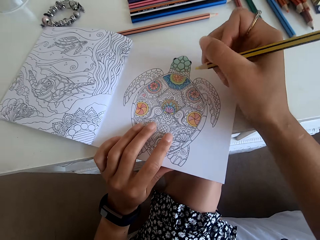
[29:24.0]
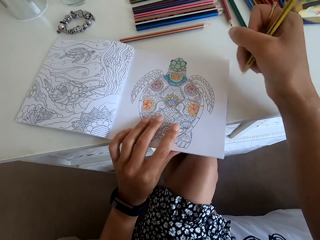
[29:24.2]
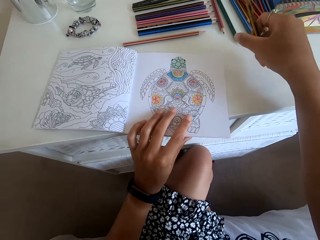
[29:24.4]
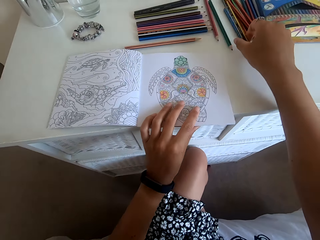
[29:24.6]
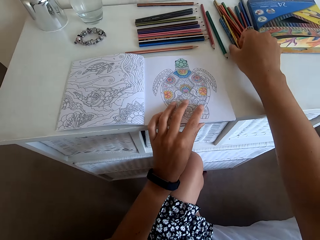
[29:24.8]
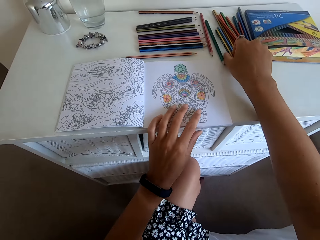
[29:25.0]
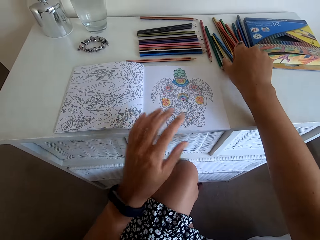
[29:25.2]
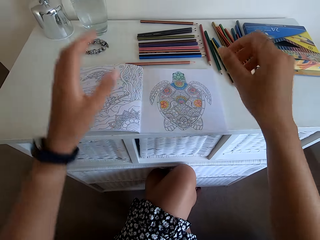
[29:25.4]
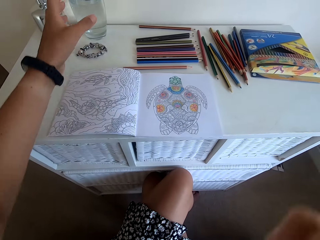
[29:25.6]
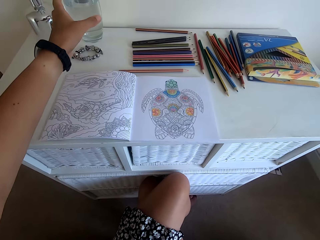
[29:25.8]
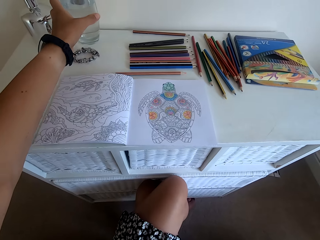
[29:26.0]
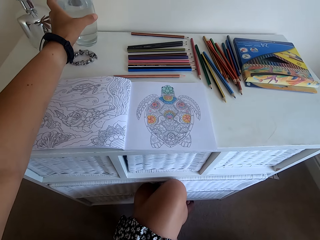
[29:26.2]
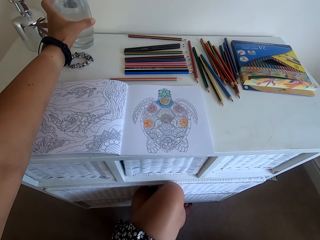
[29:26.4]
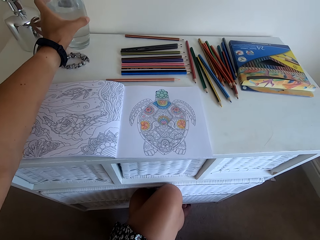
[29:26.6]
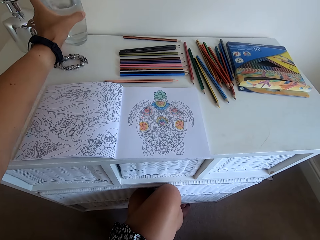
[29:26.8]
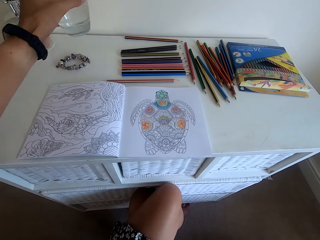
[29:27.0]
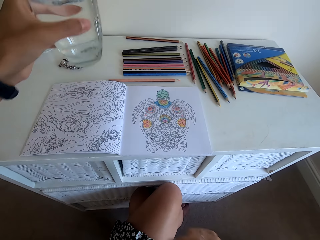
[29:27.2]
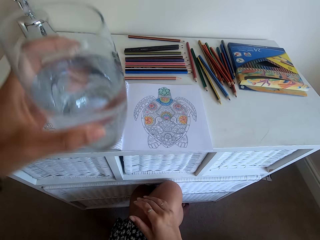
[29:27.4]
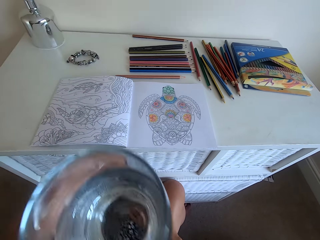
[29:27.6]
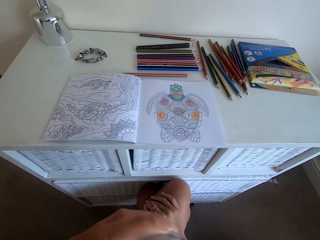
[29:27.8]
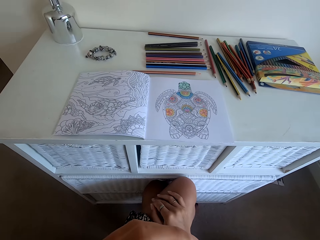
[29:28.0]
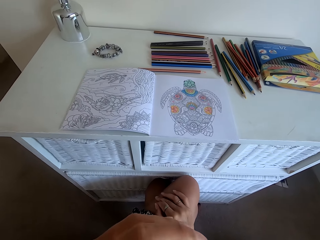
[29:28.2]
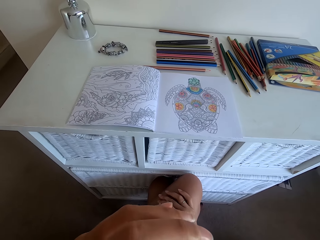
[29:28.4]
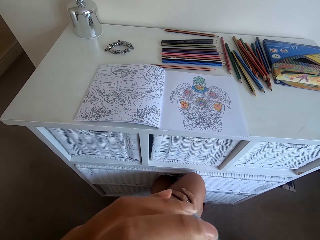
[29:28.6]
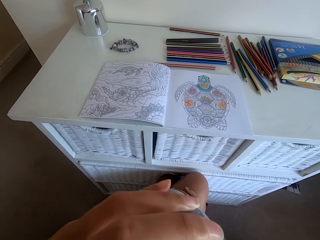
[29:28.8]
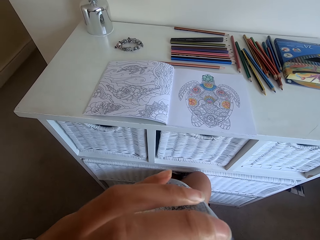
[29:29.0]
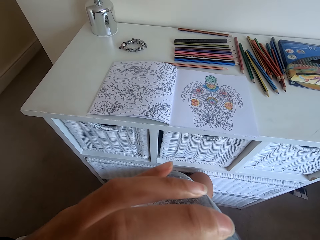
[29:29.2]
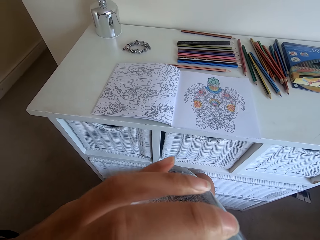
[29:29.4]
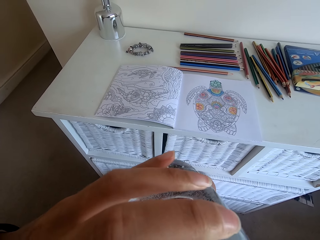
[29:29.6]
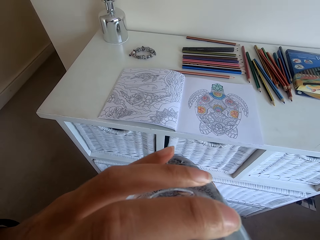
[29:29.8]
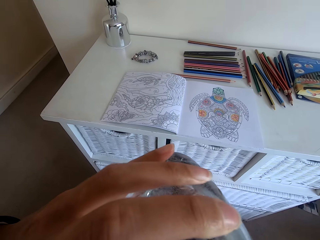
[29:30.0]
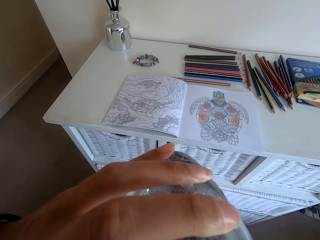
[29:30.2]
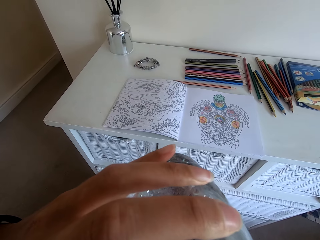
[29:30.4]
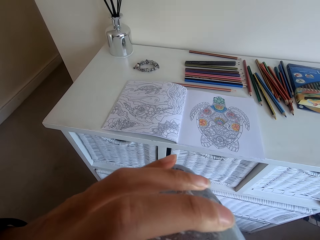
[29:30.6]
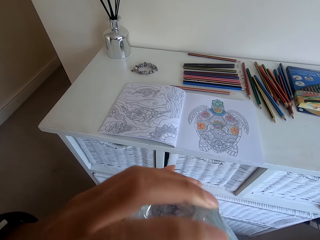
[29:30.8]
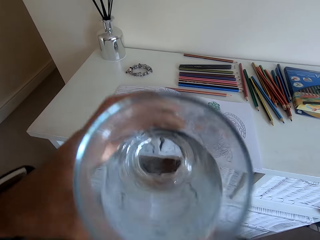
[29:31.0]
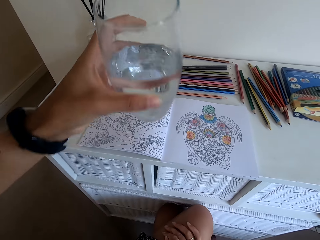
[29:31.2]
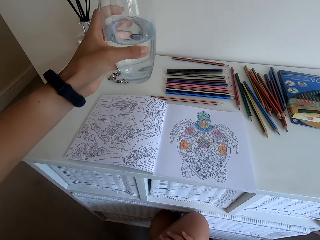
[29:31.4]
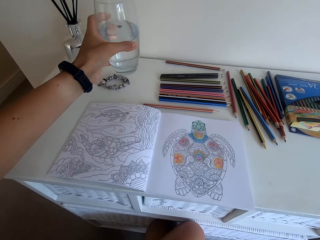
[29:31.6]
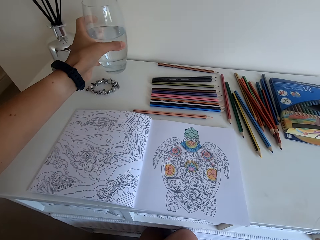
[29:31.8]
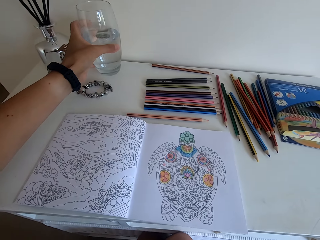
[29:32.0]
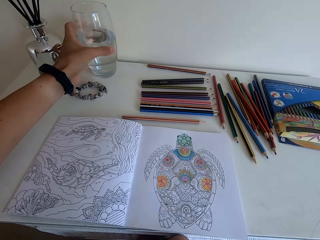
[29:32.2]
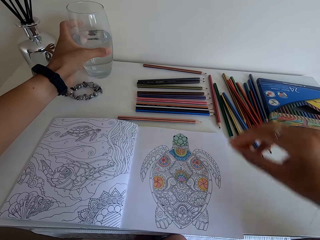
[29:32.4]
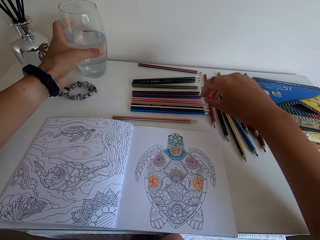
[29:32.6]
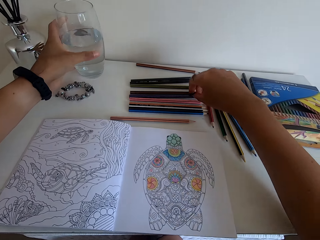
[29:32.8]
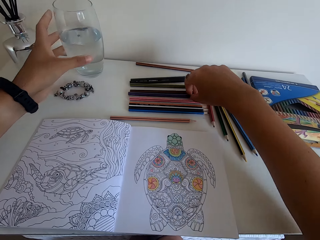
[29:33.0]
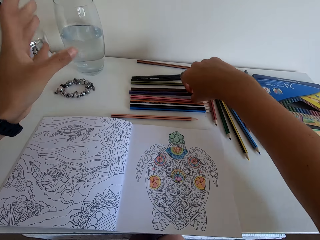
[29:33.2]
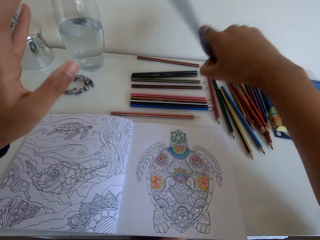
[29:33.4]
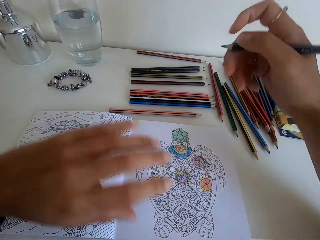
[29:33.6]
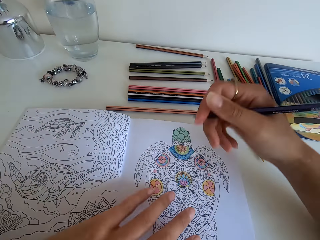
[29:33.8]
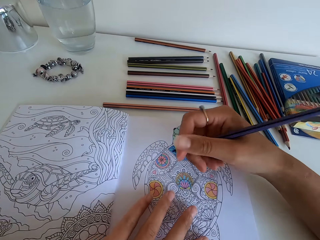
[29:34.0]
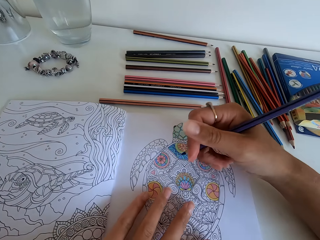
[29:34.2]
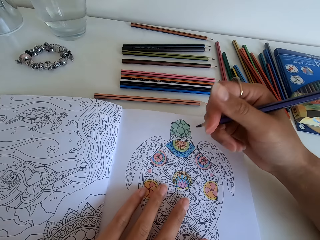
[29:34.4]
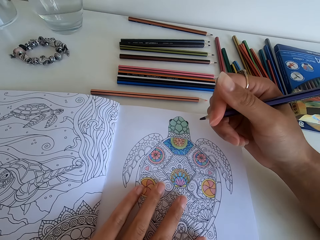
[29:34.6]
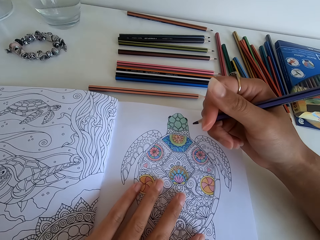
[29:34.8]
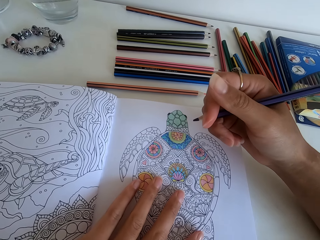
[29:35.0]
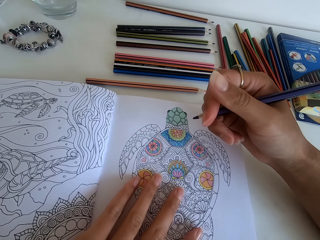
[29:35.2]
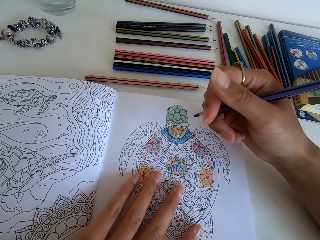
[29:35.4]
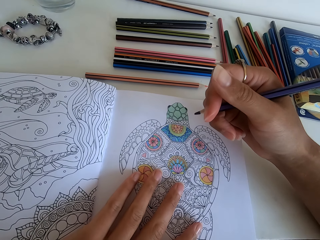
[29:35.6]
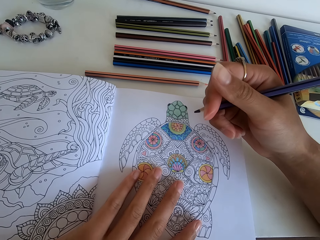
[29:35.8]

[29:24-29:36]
The camera wearer puts the color pencil on the table. They pick up a glass of water and drink water from the glass. They put down the glass. They pick up another color pencil.

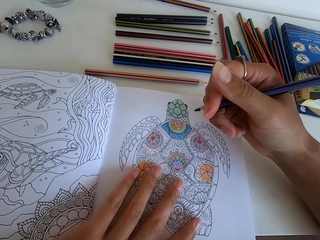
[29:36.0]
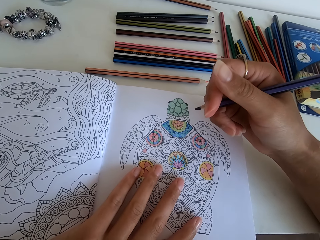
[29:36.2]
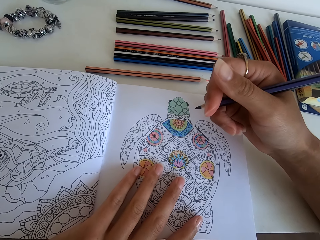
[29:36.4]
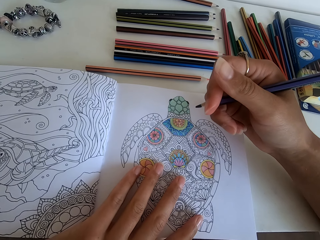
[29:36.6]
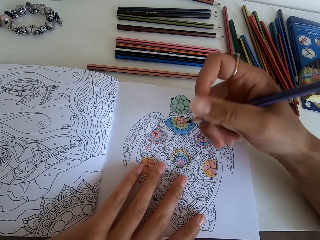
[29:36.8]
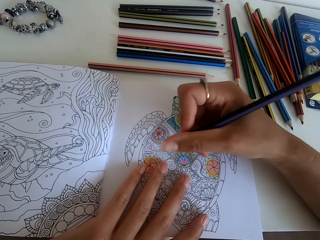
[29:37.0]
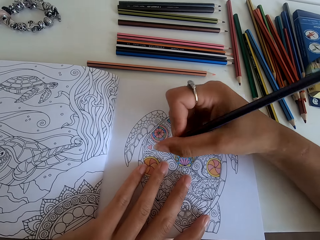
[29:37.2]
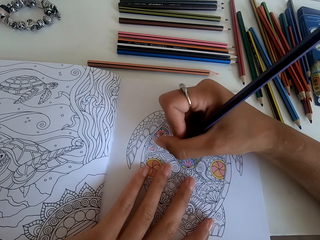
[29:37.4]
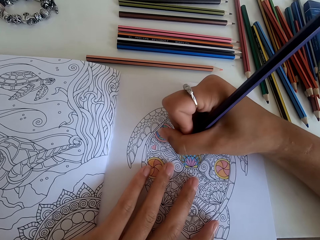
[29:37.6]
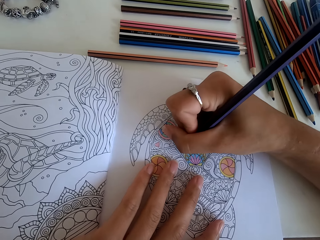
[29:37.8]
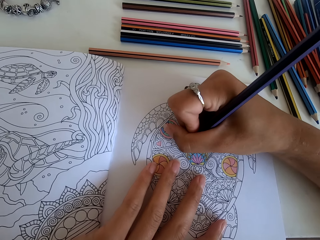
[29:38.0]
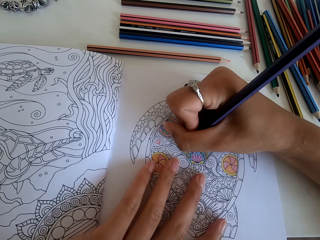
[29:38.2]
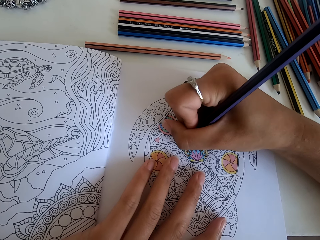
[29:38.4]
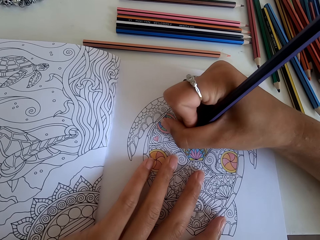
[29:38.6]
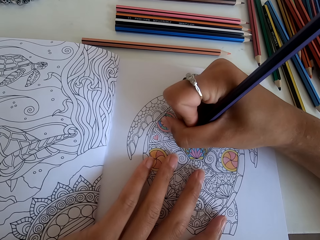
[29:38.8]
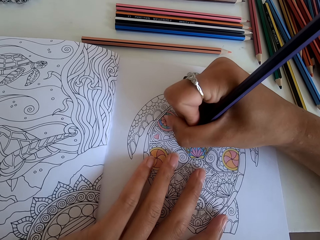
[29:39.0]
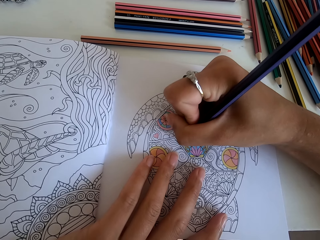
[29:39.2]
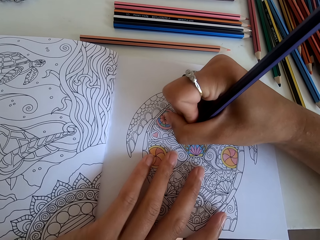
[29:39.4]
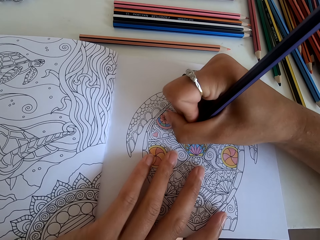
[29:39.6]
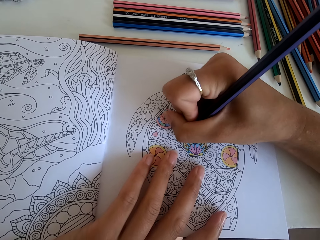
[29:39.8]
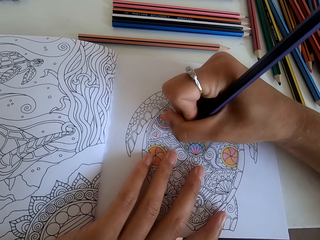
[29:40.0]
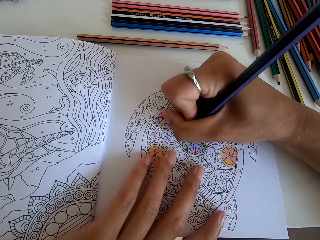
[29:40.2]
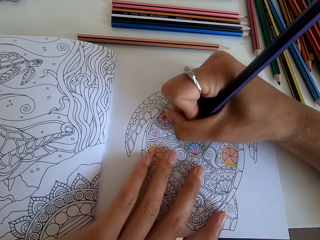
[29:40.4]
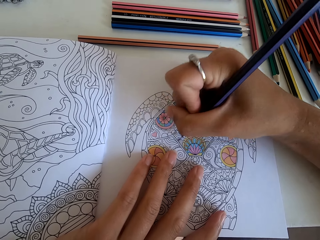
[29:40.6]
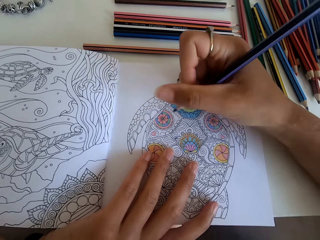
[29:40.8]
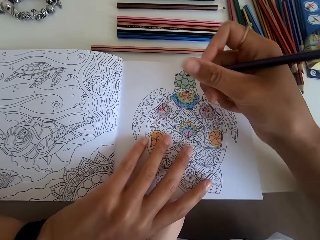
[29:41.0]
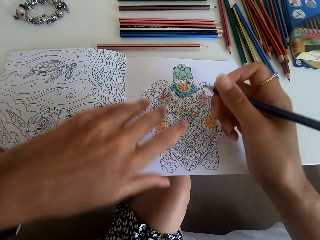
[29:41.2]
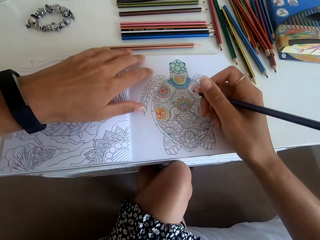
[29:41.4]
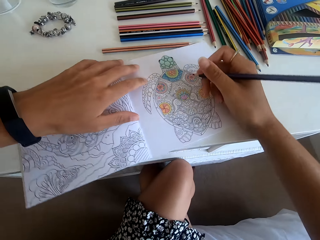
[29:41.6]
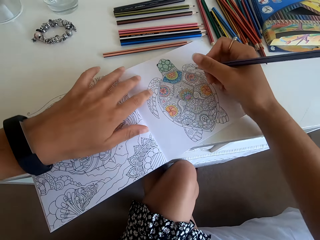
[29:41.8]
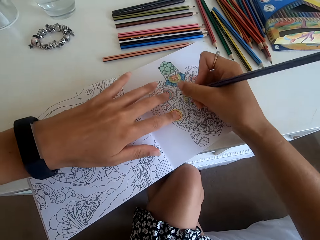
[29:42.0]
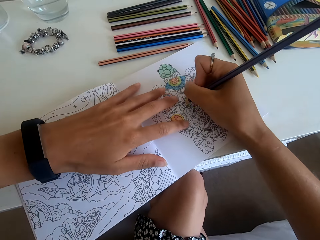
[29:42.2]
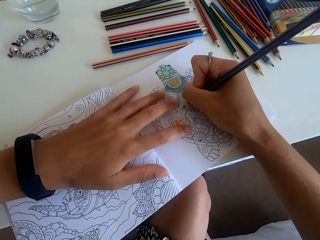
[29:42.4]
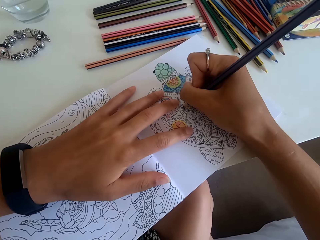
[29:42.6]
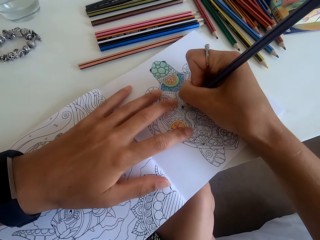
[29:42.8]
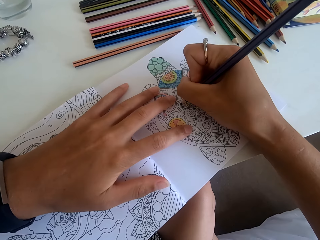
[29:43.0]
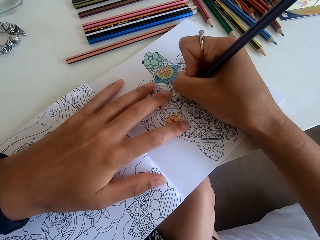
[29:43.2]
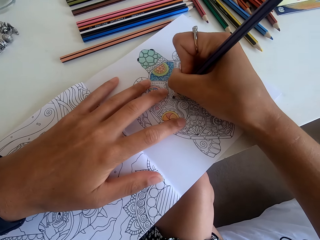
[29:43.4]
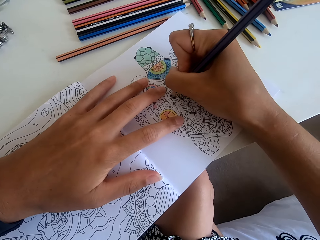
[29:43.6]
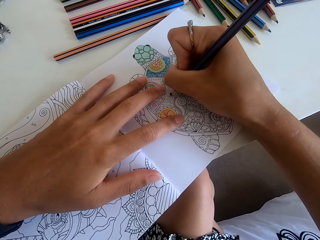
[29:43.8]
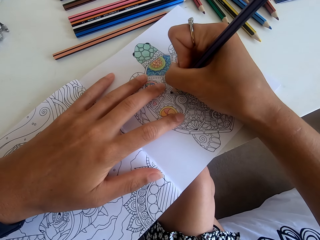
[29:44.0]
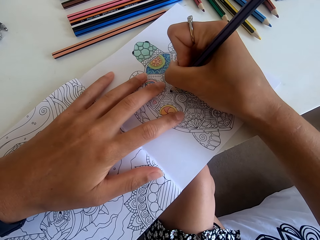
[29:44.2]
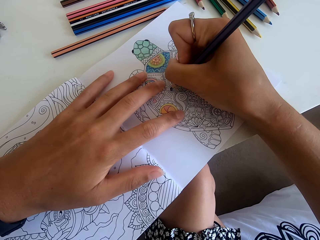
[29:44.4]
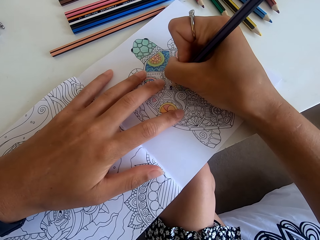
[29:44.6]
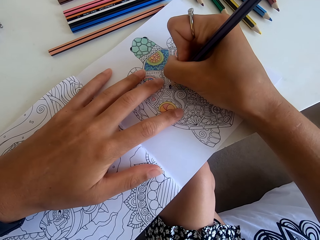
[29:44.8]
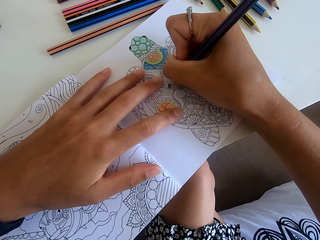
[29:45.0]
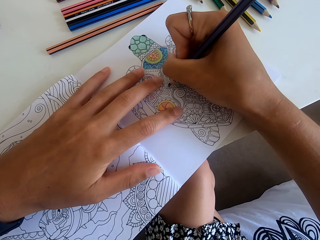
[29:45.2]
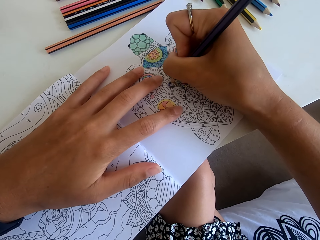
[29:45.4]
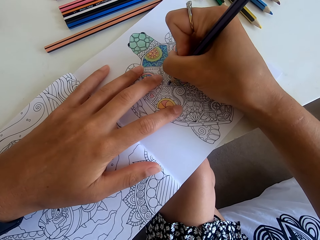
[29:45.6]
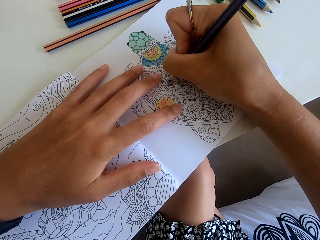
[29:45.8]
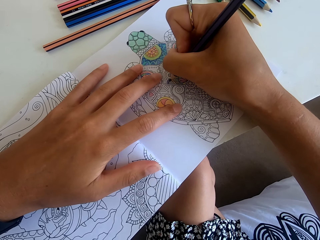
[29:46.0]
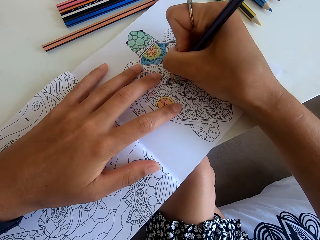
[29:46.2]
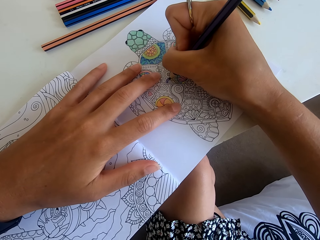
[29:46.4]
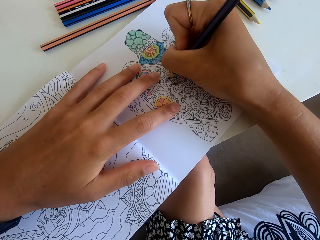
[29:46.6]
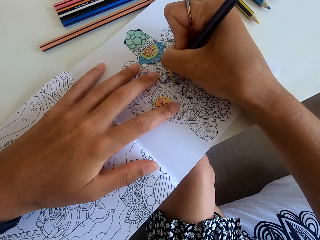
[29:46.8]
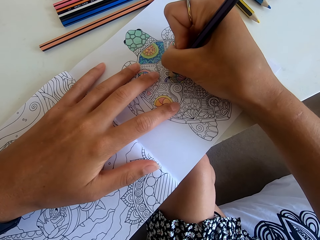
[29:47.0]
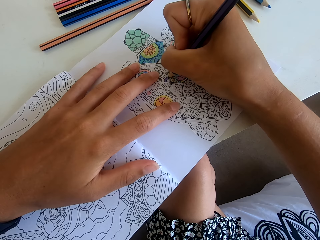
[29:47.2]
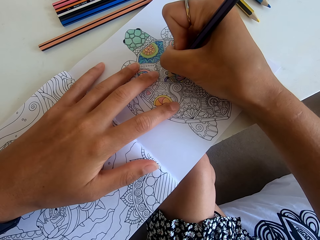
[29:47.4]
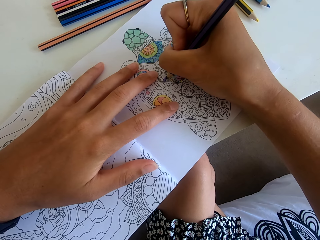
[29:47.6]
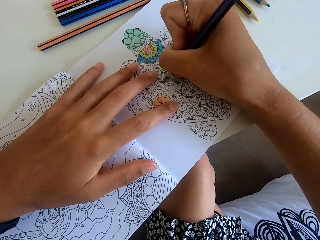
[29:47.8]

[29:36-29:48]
The camera wearer colors the turtle art. They move the drawing book and paint the coloring book.
